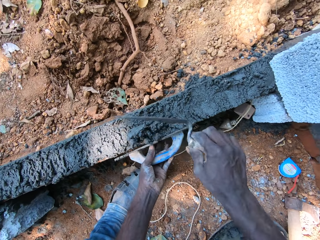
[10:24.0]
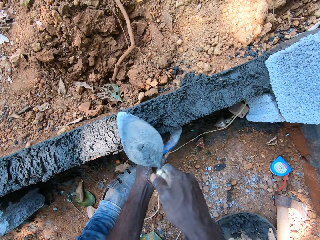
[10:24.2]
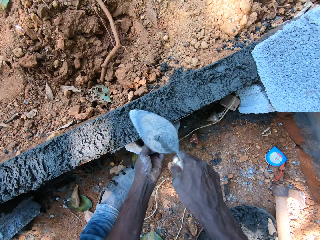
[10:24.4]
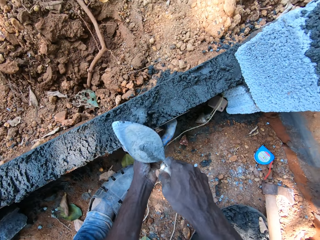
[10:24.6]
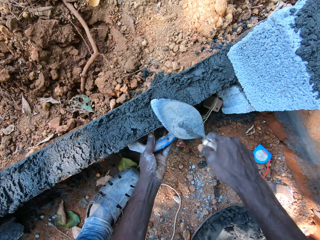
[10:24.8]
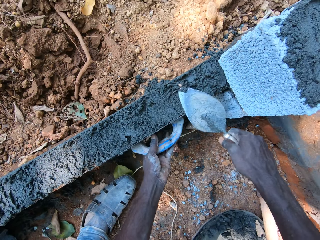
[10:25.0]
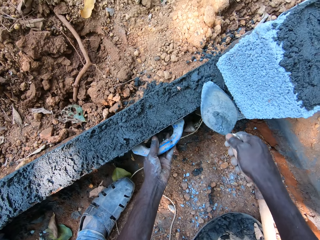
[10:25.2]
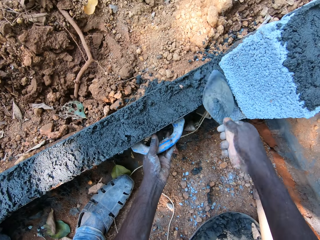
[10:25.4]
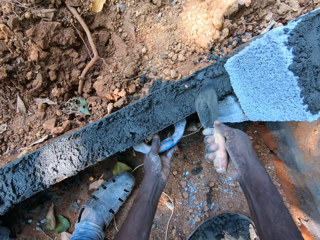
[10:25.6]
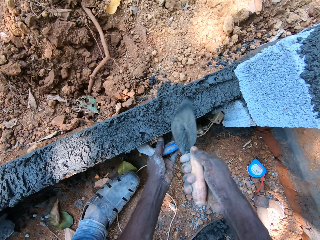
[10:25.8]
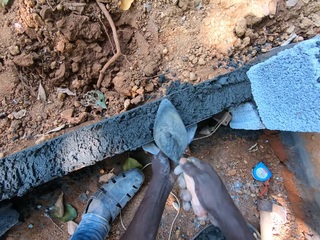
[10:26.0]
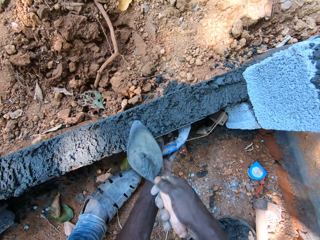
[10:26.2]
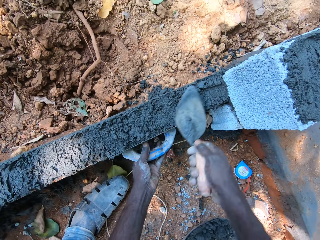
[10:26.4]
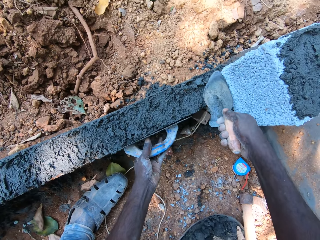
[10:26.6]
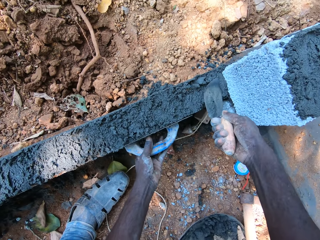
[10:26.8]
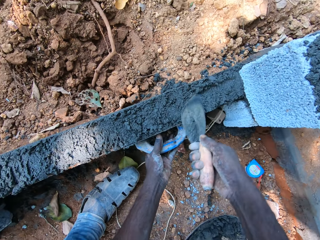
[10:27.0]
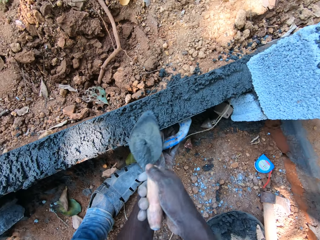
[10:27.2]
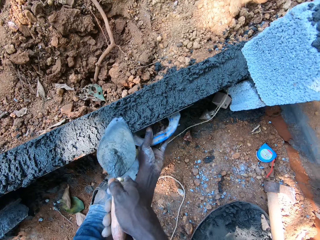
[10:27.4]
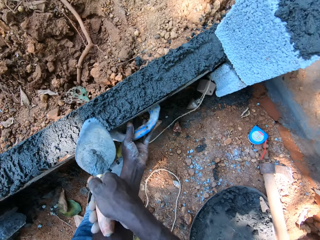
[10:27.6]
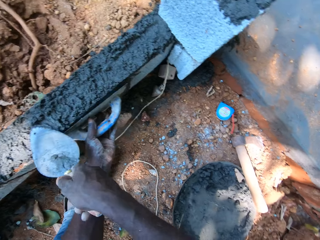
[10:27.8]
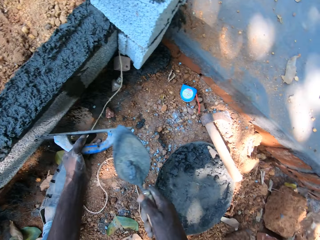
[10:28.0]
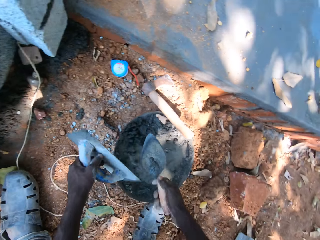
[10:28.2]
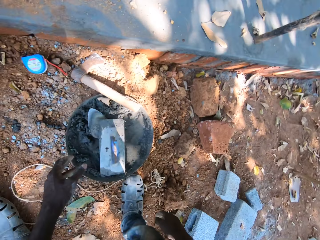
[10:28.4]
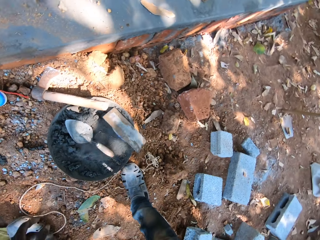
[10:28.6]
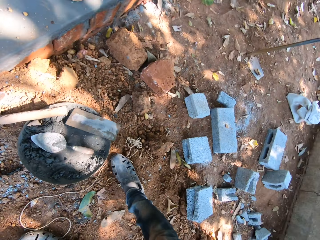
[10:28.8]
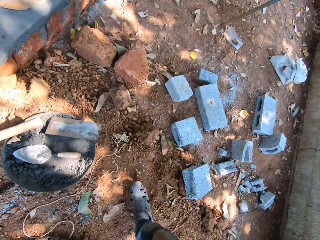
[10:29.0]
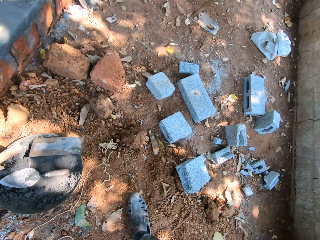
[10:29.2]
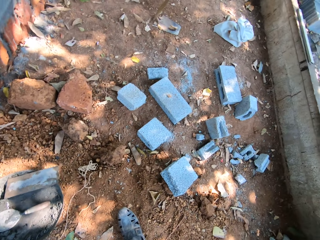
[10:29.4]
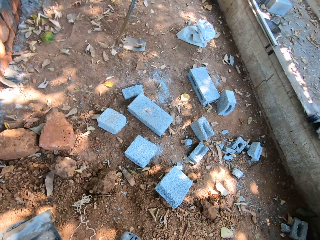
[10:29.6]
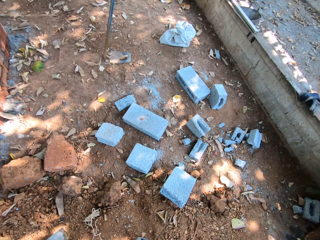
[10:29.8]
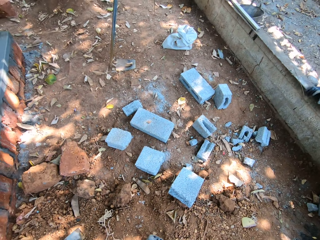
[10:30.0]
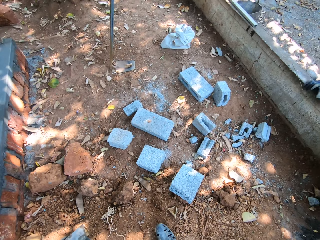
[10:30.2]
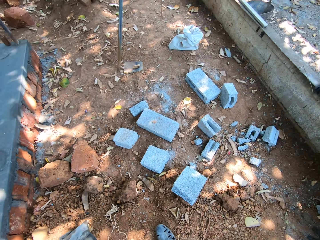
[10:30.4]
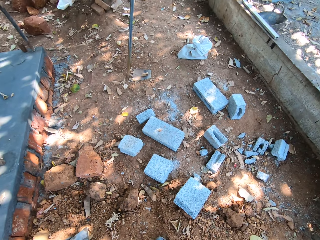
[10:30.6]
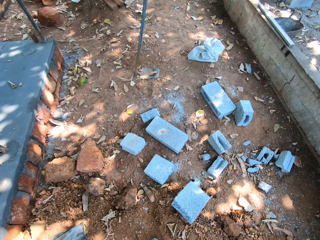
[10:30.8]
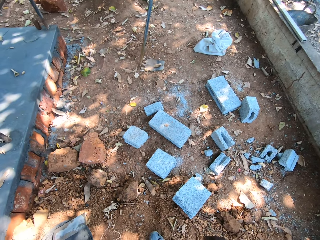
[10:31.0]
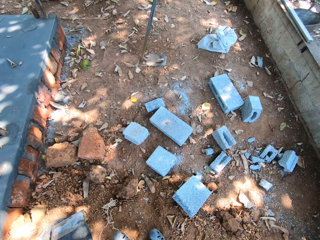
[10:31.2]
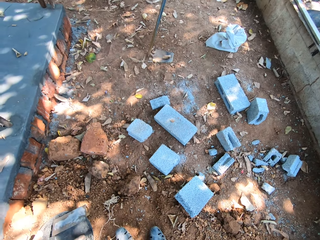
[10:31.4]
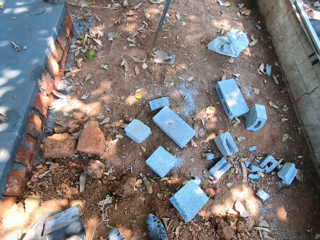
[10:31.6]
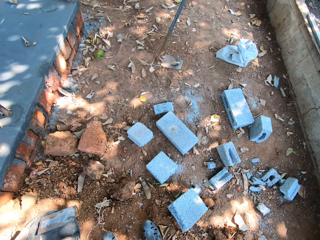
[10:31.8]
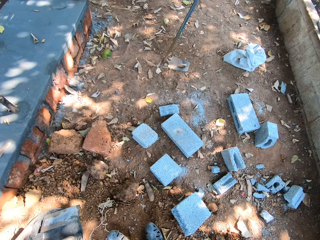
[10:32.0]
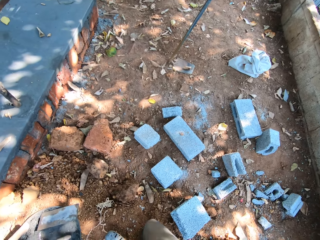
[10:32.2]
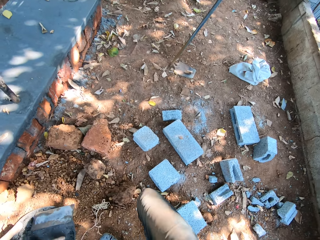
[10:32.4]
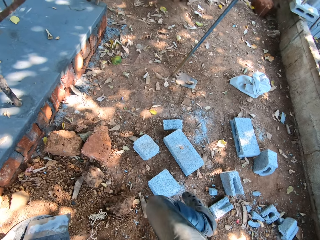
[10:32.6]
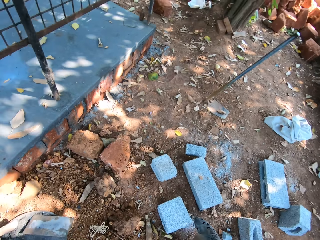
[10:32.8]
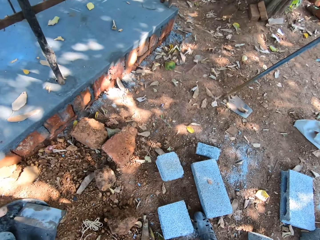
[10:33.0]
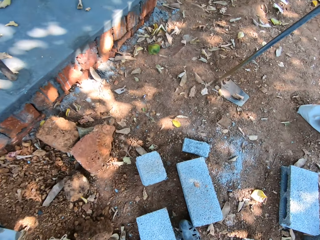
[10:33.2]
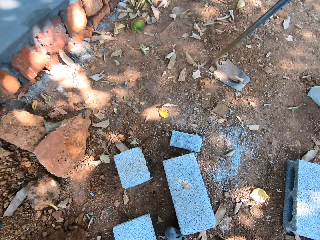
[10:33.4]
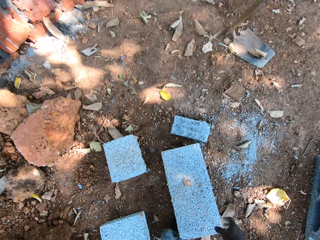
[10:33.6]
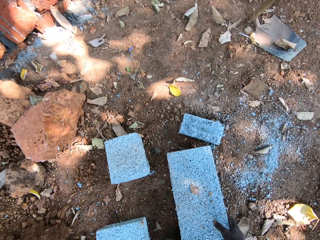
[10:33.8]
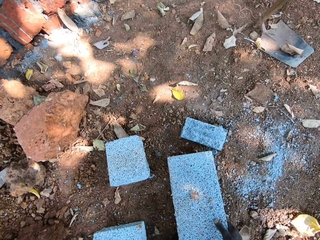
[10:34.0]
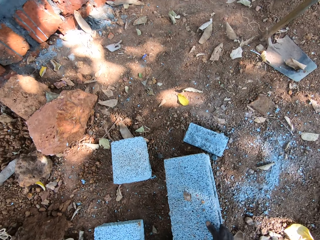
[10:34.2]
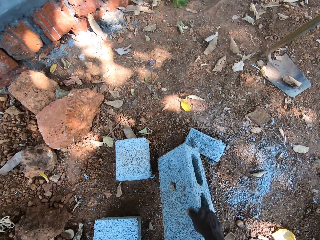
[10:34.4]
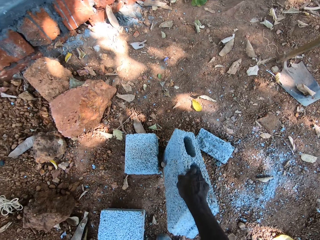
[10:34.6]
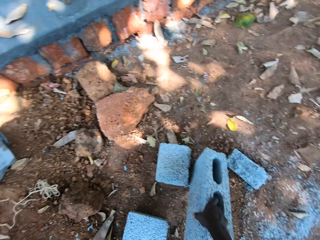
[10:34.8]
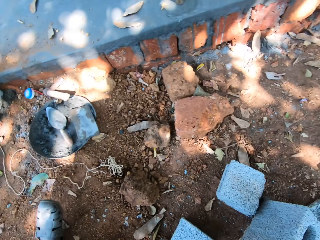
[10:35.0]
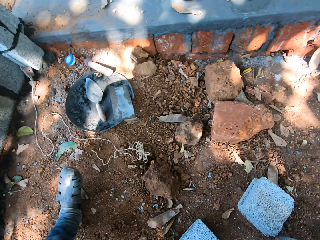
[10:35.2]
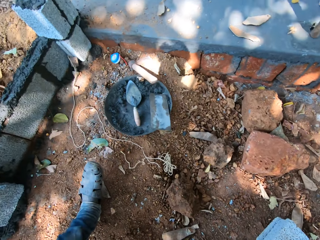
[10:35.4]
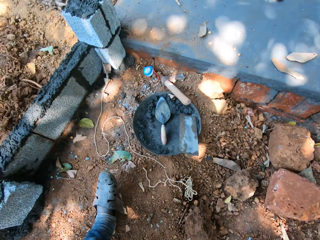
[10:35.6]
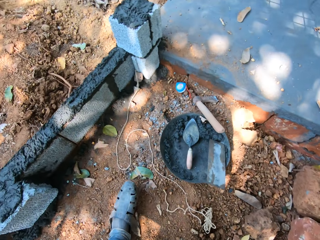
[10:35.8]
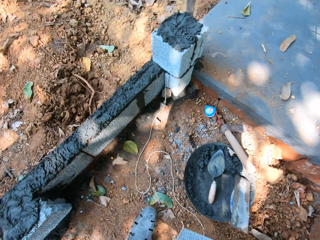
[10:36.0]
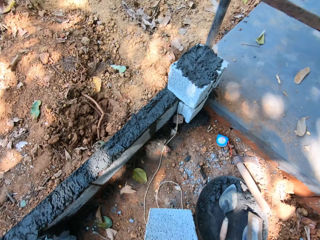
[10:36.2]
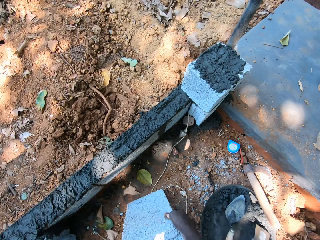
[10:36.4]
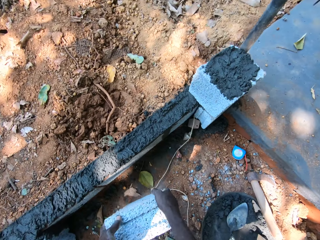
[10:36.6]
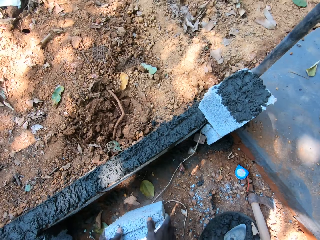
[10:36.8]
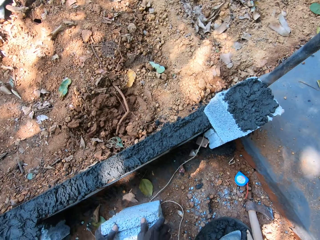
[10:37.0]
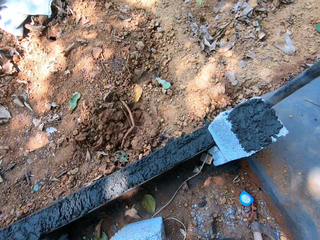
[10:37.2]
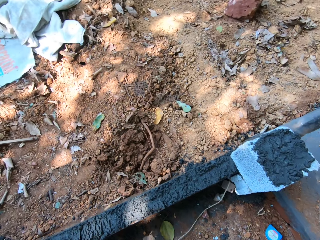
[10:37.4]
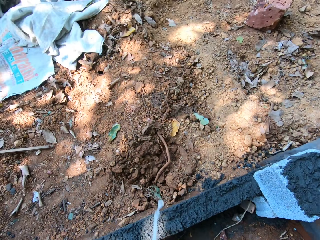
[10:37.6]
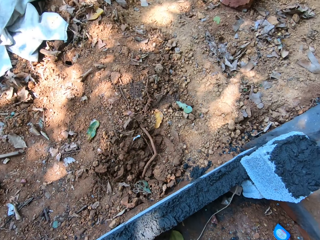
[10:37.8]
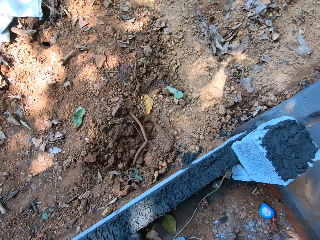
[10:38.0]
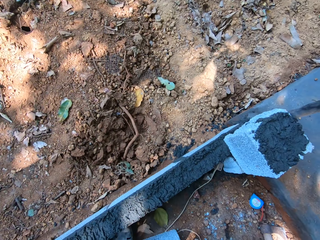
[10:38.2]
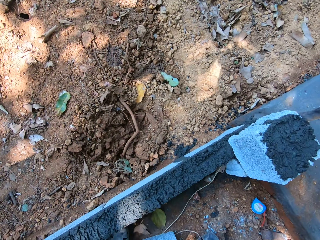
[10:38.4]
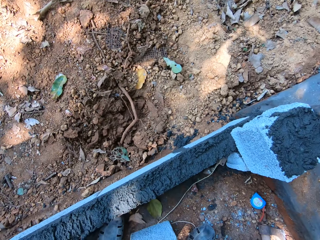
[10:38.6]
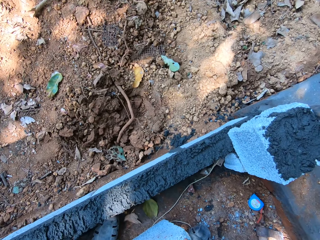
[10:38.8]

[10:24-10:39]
The camera wearer places the metal float on the concrete block with his left hand. He puts the mortar on the concrete block with the trowel in his right hand. He plasters the mortar on the concrete block with the hand trowel in his right hand. He moves the metal float on the concrete block with his left hand. He drops the metal float and the trowel in the pan with both hands. He looks around and walks around. He carries a concrete block from the floor with his right hand. He walks around. He drops the concrete block on the floor with both hands.

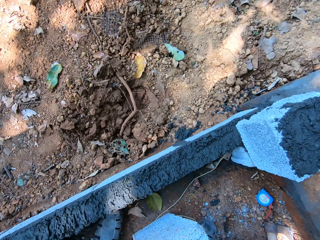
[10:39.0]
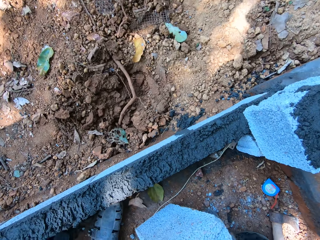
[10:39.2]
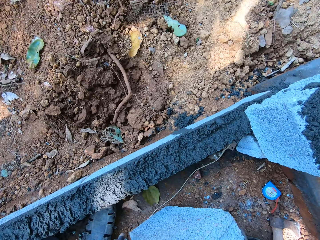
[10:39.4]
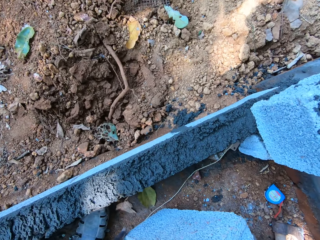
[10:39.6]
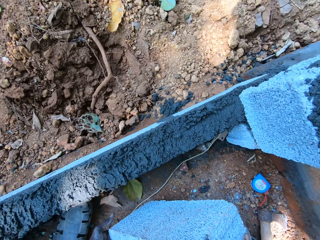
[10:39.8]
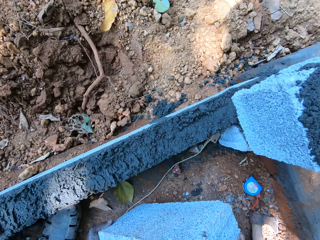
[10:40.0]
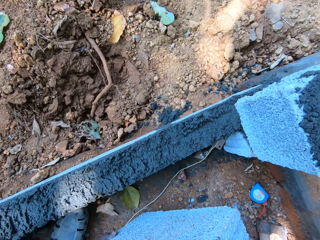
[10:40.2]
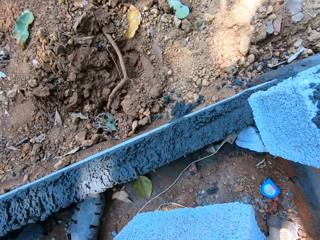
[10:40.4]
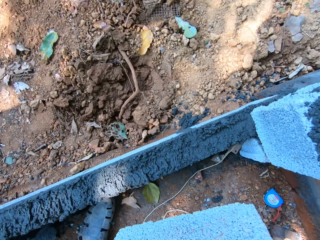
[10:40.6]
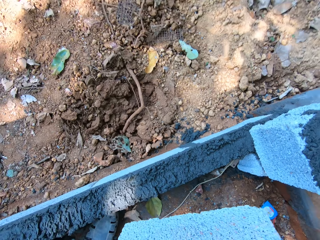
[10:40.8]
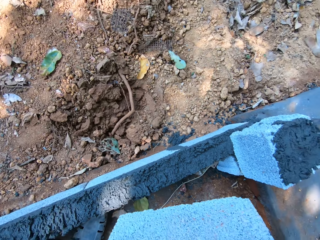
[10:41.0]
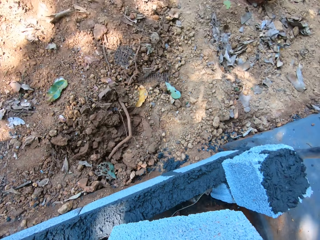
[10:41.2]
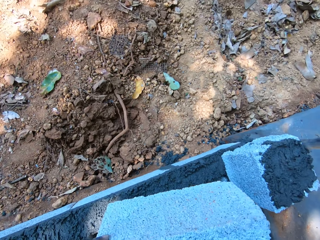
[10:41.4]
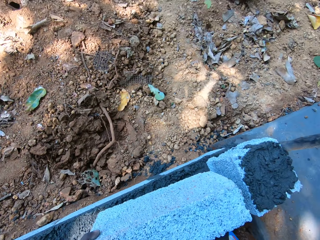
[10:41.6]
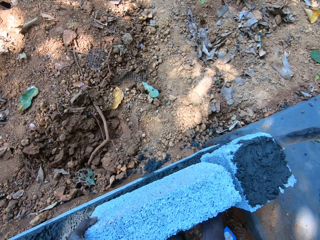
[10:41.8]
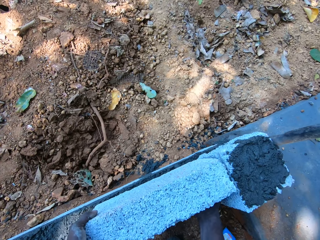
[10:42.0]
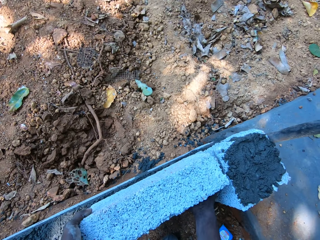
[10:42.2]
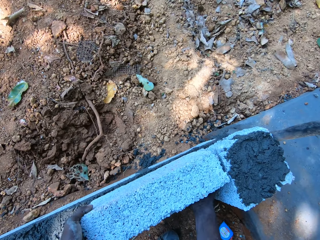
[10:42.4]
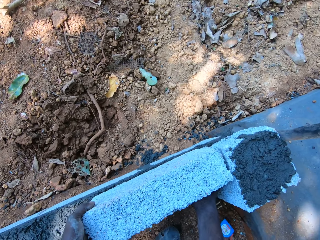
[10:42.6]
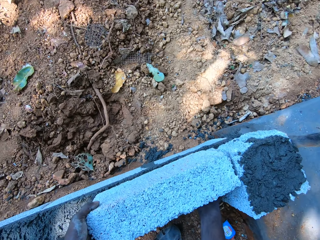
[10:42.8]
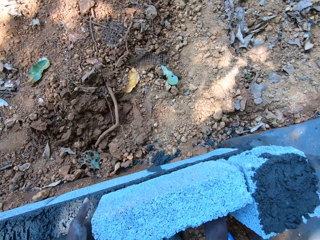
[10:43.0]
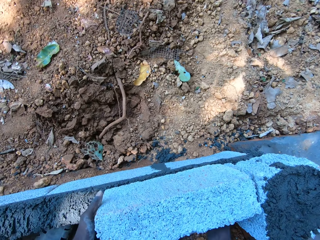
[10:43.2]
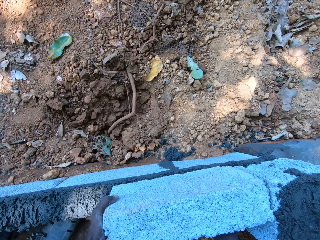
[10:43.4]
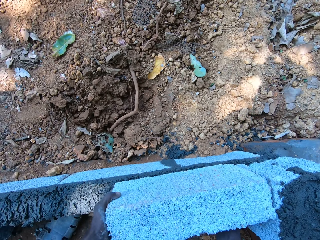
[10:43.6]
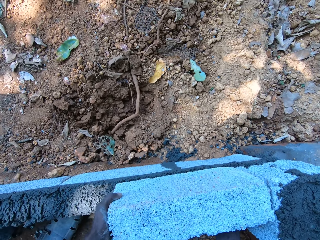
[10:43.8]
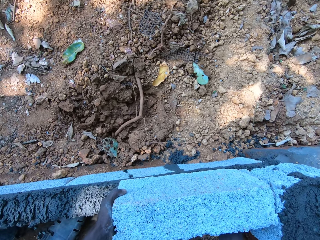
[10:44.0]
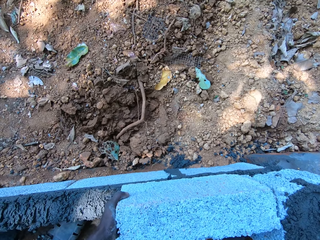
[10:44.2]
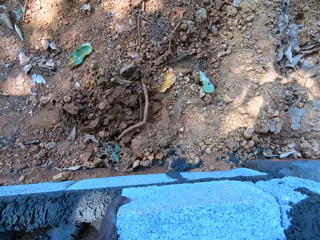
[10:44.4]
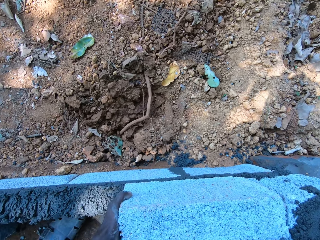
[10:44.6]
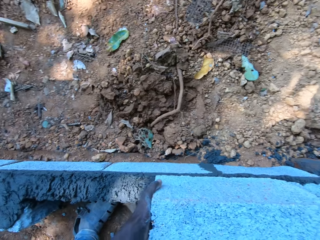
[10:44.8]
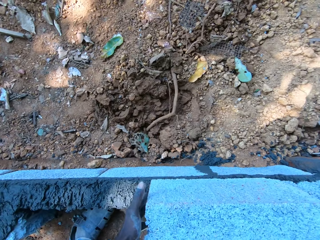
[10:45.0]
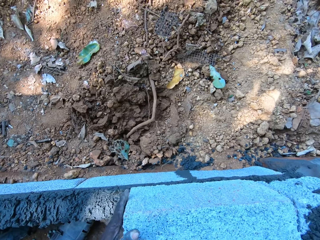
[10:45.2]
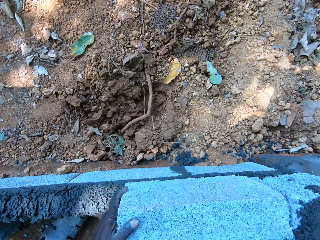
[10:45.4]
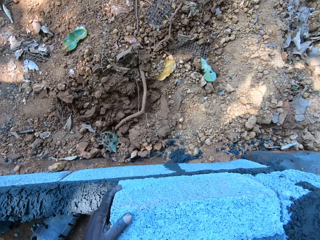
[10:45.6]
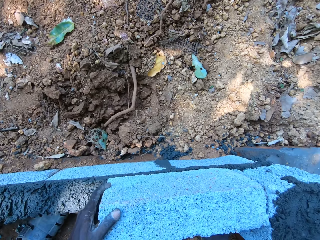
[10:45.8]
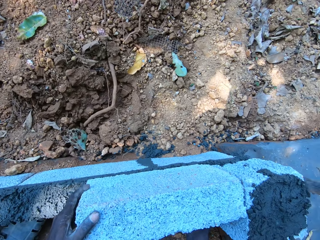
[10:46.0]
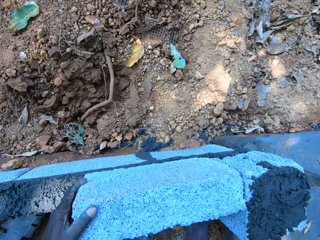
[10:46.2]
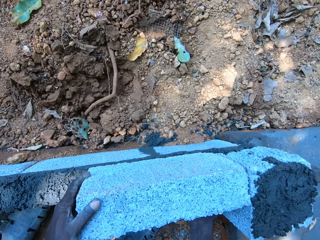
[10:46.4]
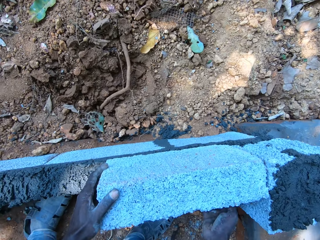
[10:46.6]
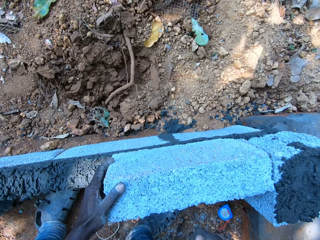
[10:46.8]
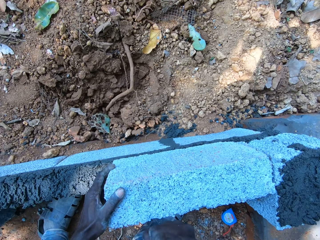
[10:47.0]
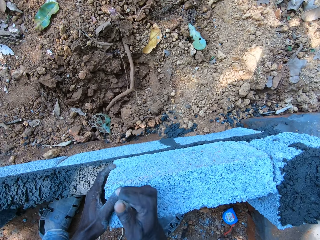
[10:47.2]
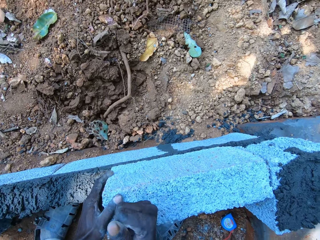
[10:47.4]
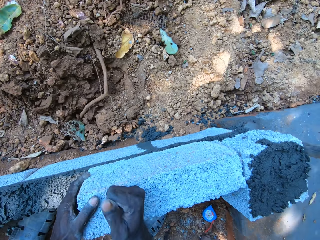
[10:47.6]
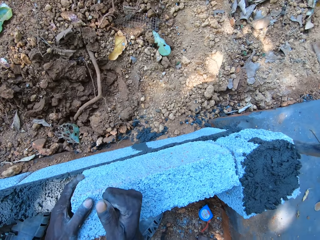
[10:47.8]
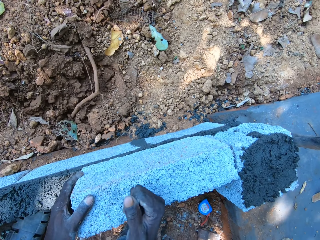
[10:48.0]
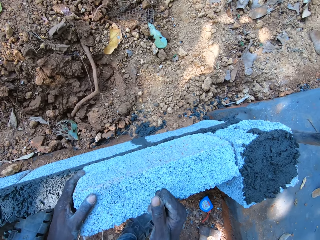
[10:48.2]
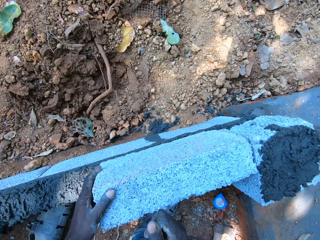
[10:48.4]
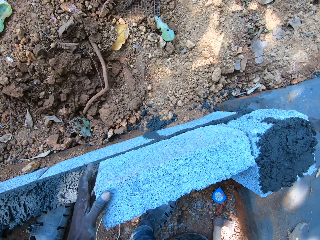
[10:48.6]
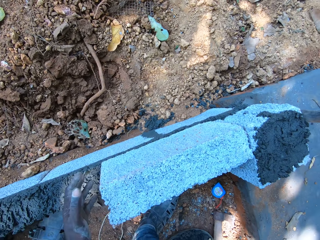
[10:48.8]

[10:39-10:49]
The camera wearer lifts the concrete block from the floor with both hands. He puts the concrete block on the concrete block with both hands. He hits the concrete block with his right hand.
